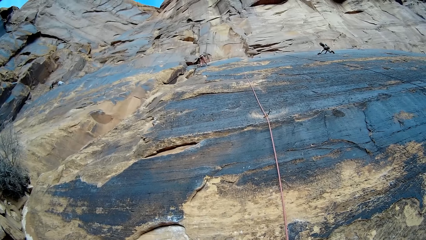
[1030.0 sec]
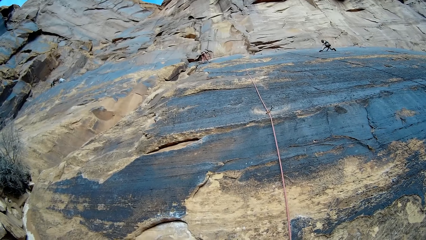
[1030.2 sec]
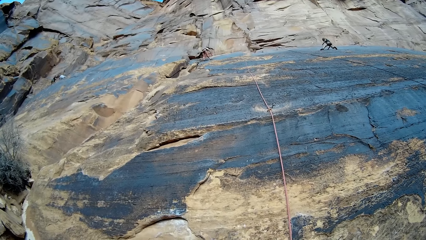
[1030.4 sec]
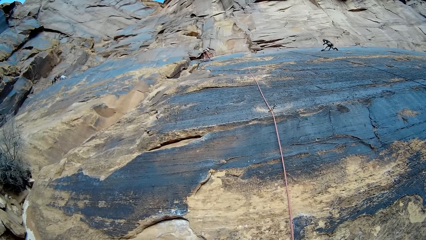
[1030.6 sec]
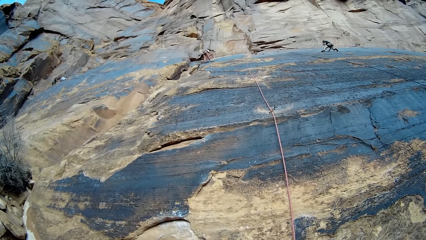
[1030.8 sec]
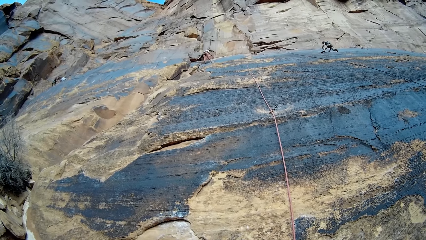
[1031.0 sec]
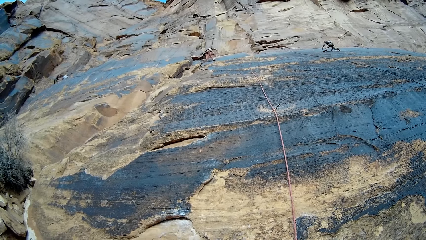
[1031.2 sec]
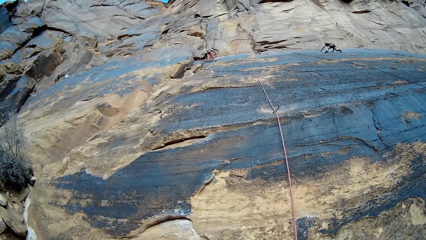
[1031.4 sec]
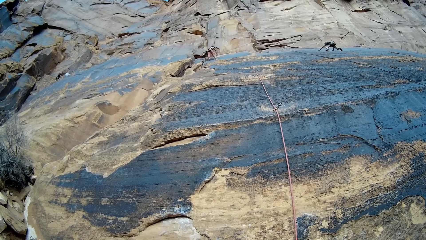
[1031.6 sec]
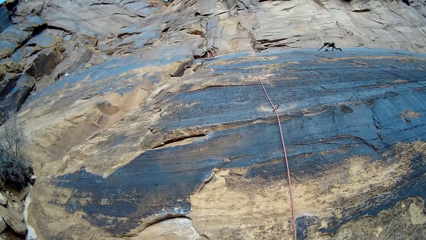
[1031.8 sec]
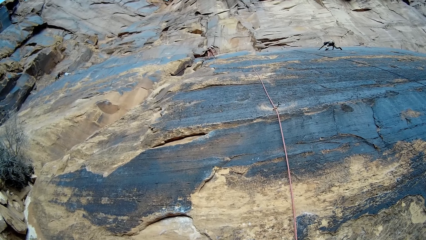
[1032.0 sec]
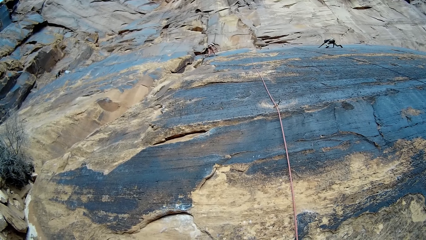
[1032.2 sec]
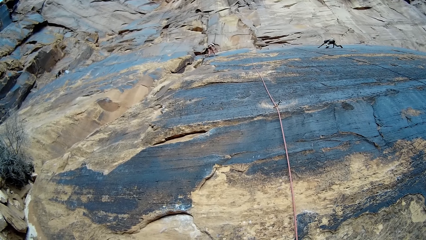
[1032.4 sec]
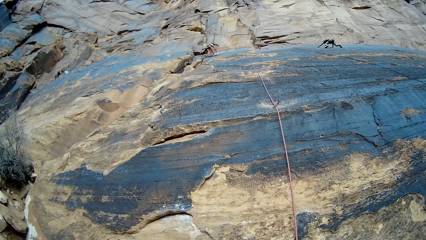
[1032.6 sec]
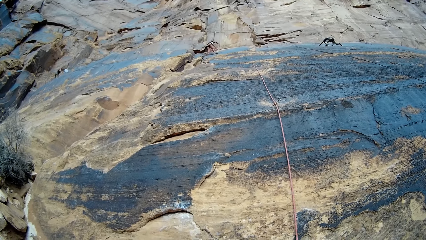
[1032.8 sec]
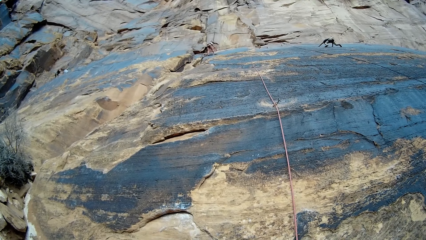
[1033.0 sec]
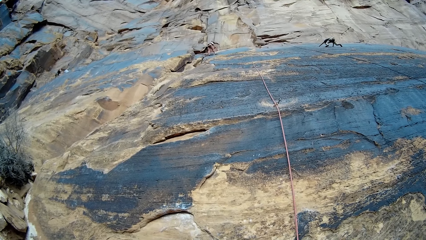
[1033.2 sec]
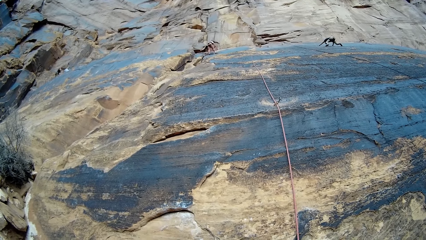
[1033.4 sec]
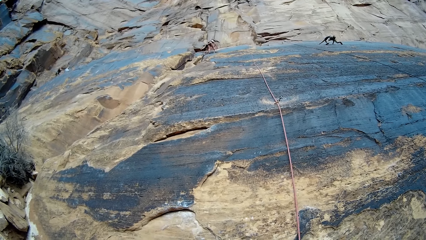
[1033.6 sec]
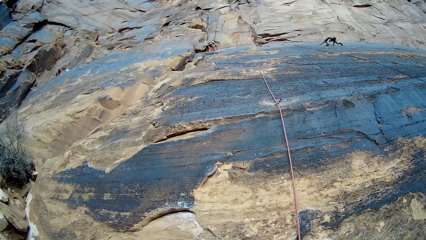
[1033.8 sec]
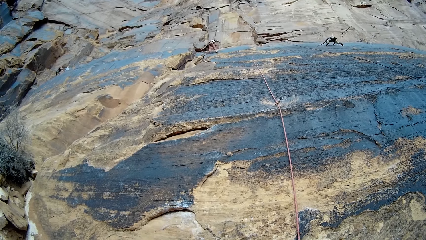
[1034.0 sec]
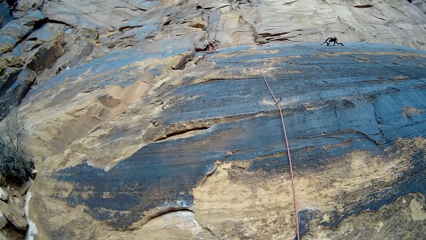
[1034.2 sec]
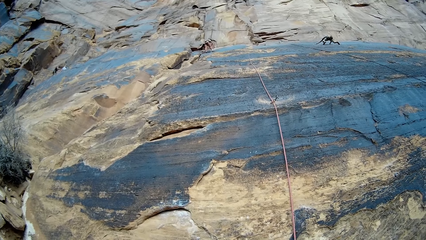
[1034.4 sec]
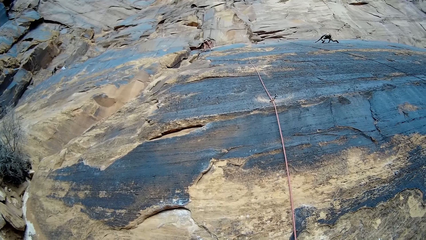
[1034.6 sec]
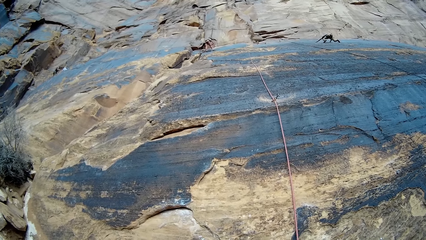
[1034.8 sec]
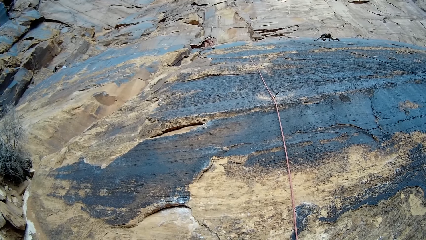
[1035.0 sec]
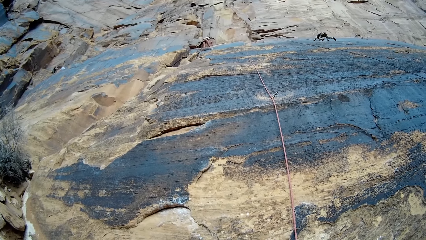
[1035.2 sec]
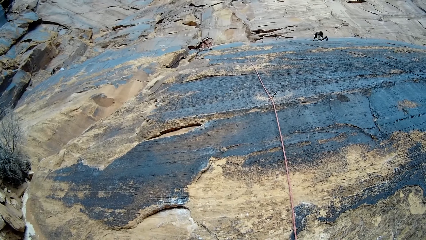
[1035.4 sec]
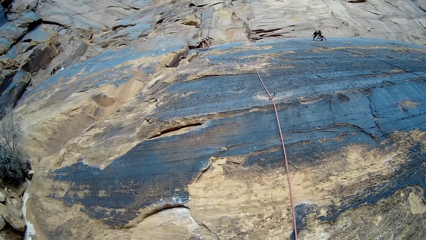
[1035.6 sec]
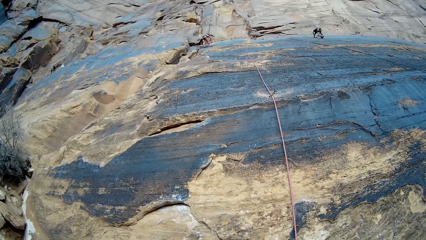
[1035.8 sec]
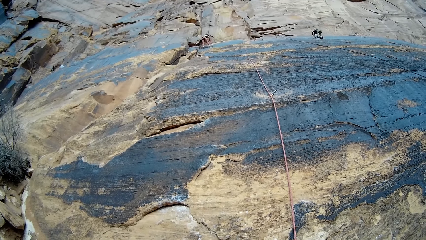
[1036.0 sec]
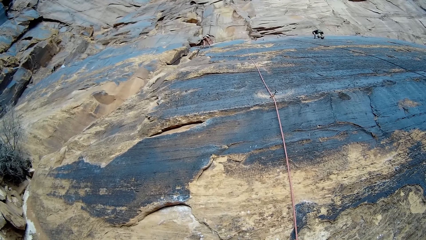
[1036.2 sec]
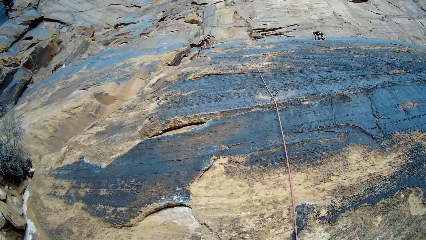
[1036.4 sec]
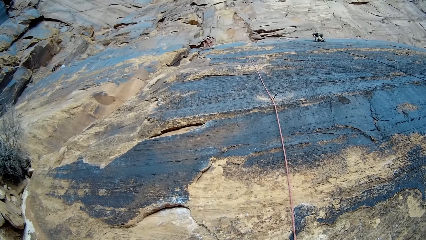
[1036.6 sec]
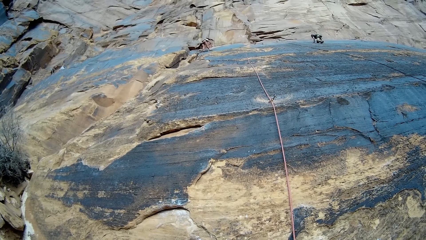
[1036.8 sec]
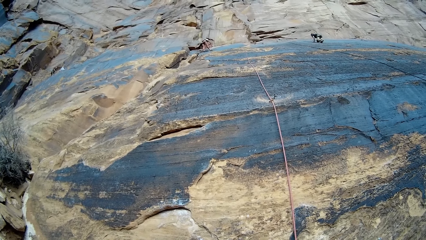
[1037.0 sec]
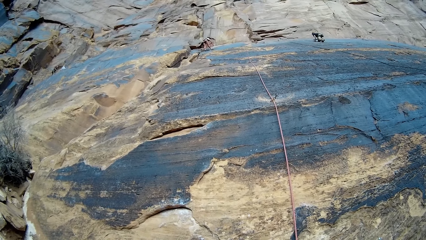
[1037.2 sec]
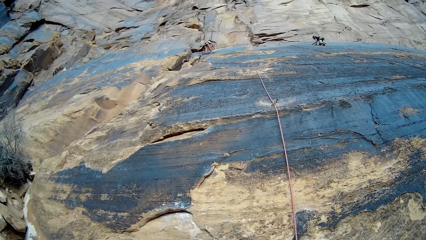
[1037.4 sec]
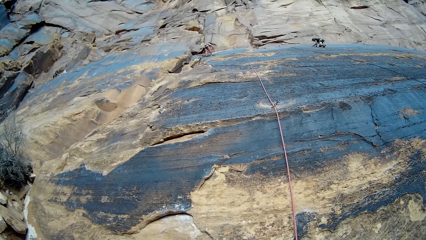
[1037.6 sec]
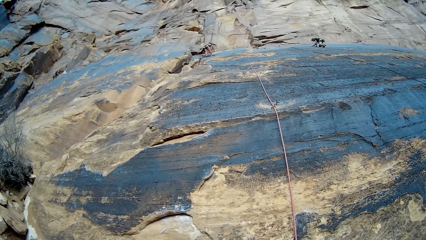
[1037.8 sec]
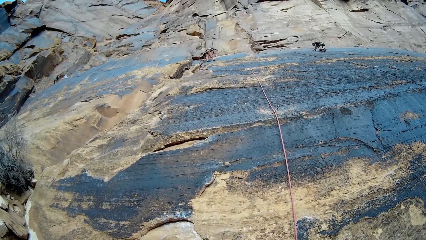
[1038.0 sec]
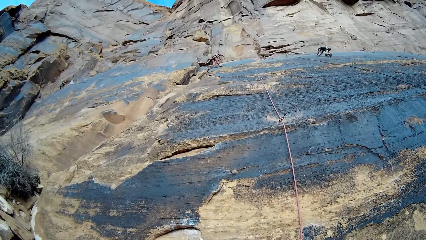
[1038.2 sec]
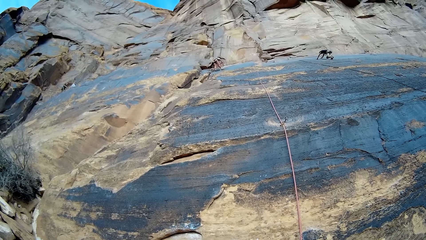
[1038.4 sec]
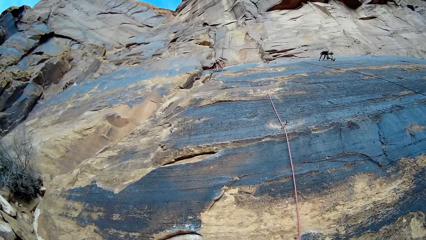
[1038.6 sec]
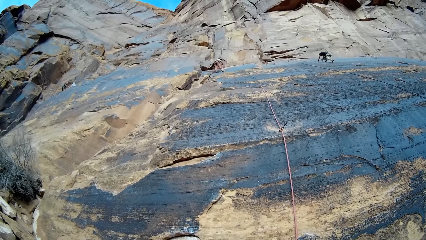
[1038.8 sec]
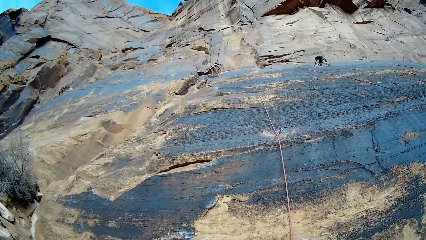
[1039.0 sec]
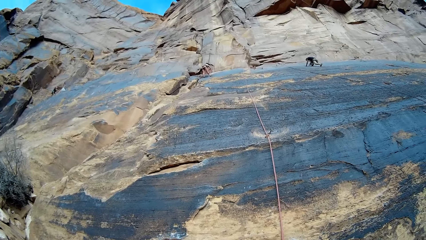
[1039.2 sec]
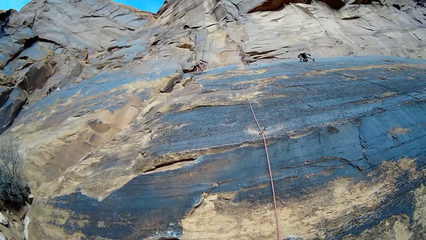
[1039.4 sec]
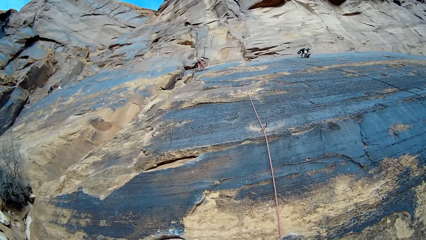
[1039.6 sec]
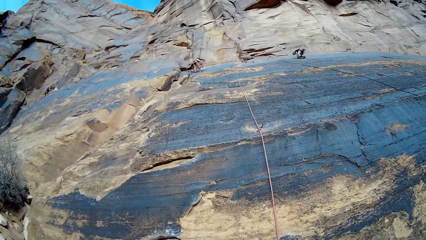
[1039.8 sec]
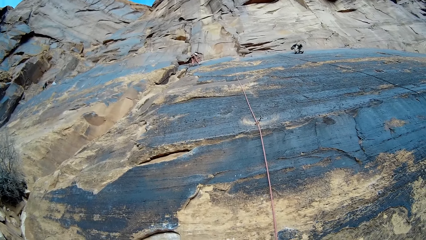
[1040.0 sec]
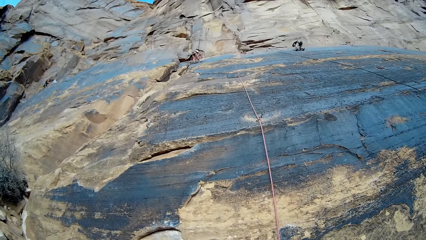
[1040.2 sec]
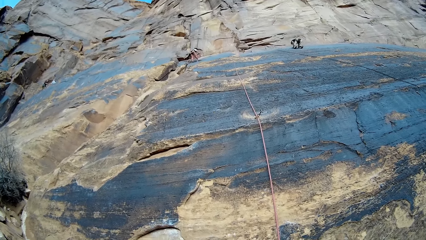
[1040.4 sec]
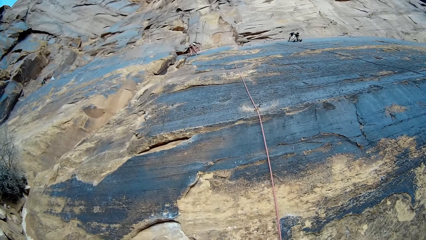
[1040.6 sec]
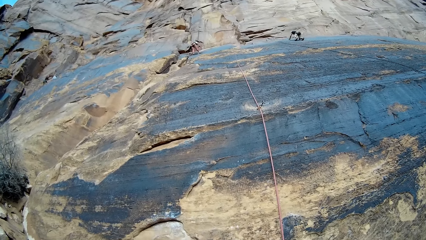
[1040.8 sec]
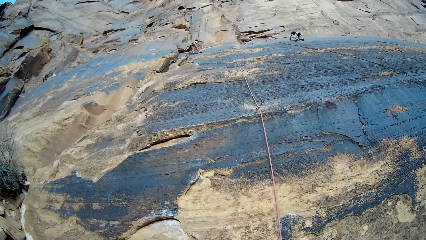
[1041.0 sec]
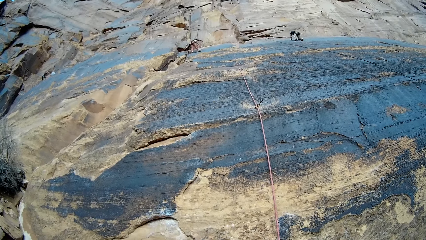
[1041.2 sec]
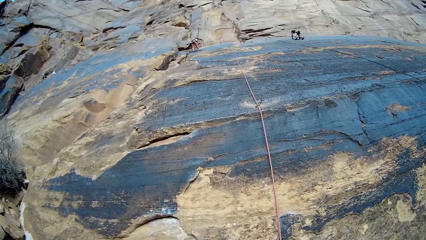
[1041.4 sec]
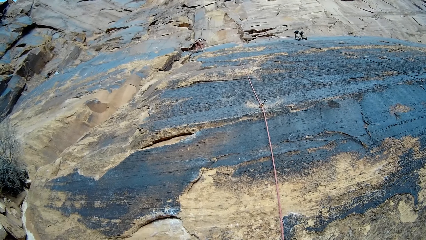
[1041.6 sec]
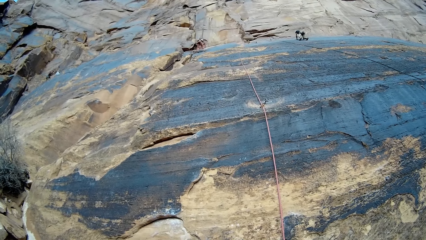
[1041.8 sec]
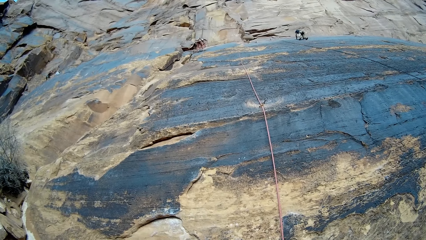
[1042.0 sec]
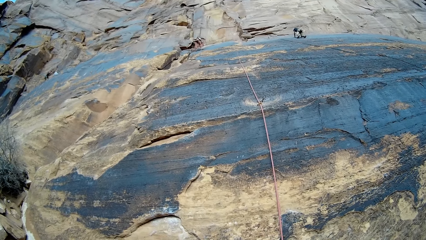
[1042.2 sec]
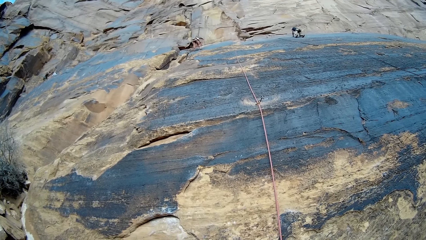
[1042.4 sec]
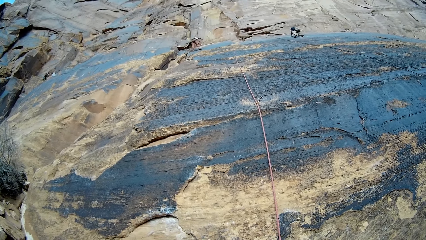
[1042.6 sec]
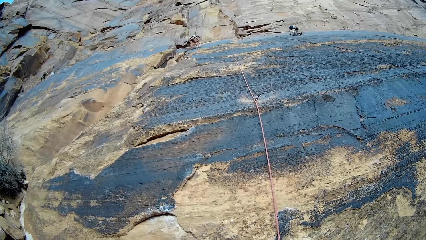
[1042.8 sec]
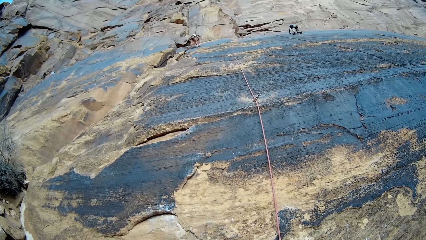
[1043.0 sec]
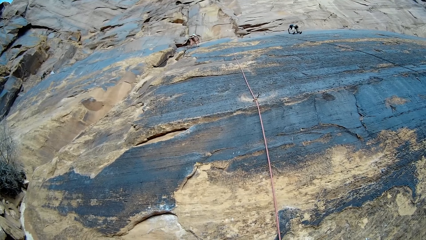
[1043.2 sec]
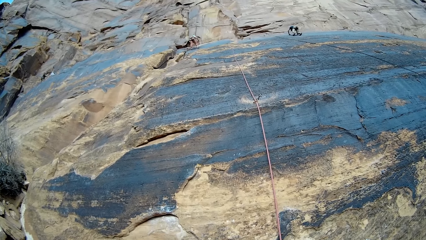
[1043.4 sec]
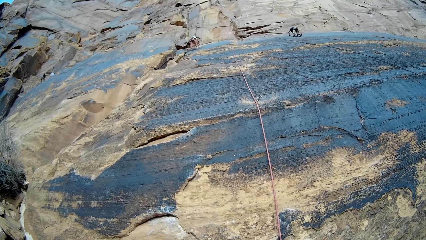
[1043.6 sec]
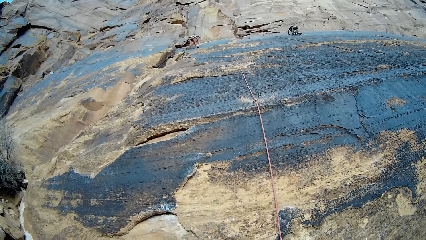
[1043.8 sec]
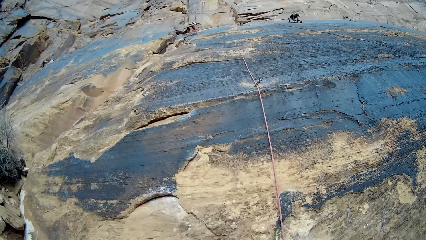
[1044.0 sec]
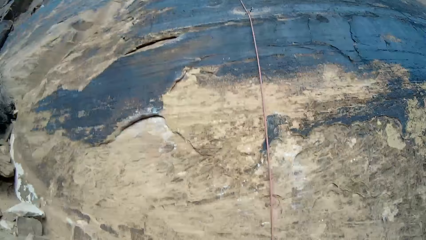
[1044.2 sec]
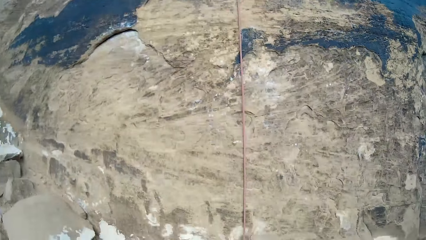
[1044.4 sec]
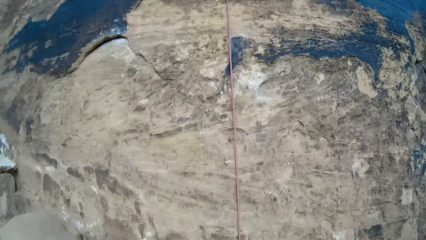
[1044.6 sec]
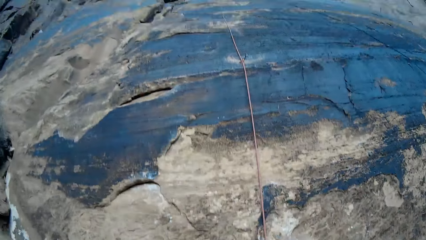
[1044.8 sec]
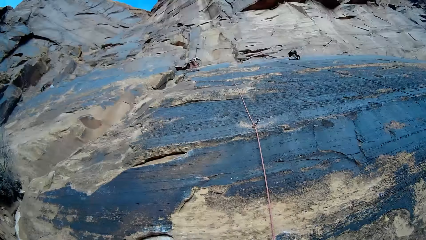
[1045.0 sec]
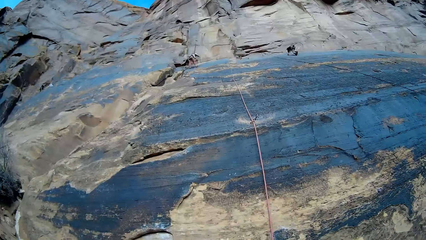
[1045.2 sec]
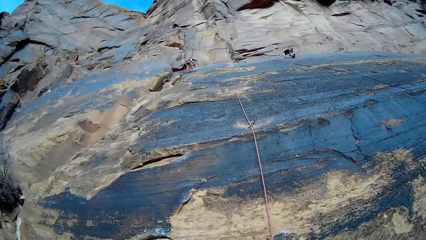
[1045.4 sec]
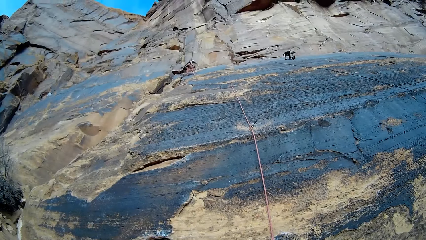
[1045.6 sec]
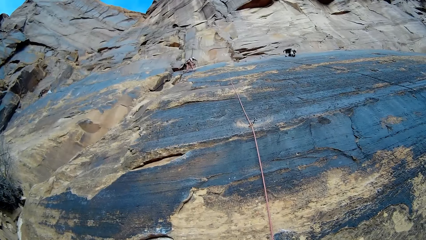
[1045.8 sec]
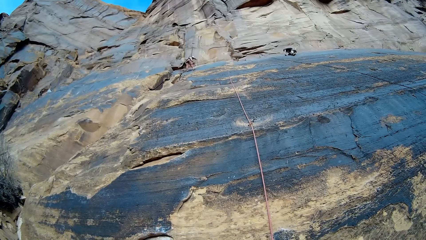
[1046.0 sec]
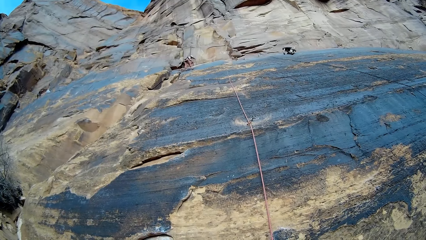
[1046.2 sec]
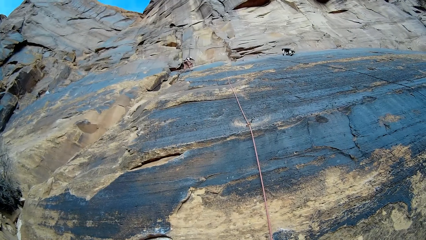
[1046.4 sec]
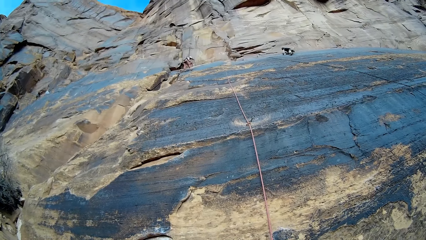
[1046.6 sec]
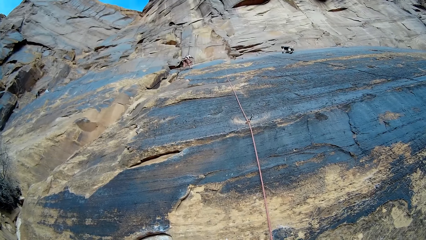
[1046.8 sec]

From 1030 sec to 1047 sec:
The man climbs up the mountain.
